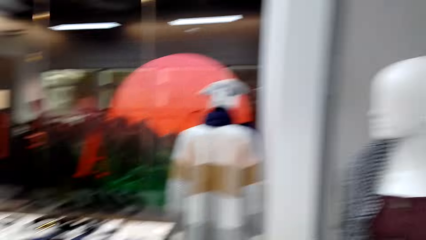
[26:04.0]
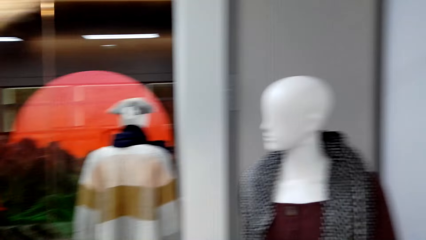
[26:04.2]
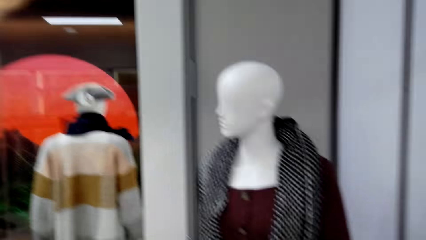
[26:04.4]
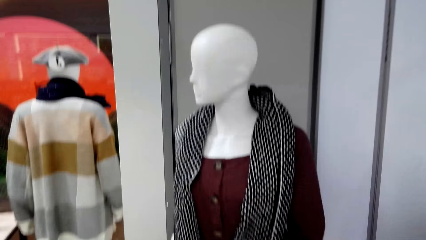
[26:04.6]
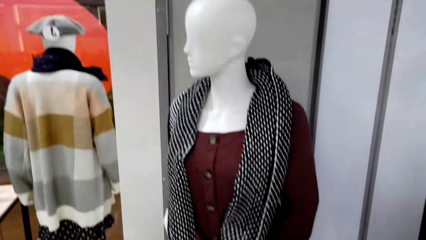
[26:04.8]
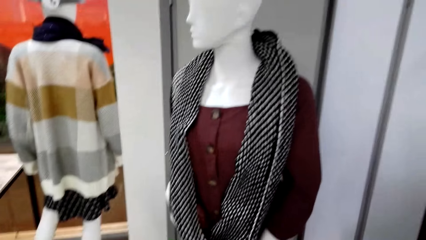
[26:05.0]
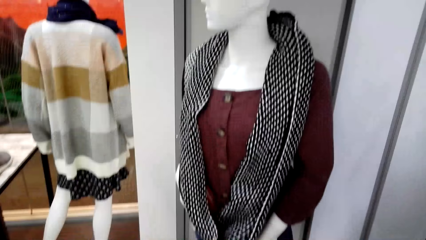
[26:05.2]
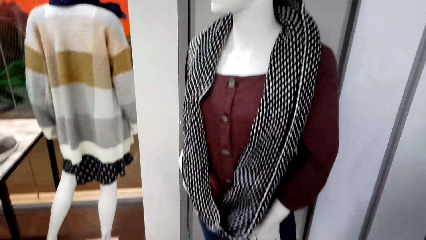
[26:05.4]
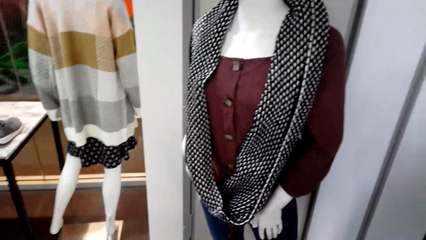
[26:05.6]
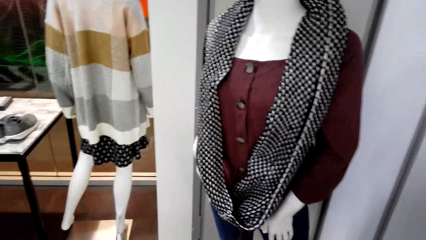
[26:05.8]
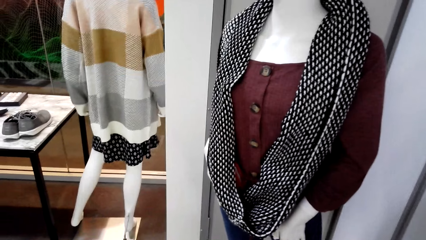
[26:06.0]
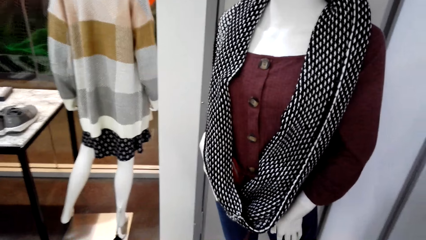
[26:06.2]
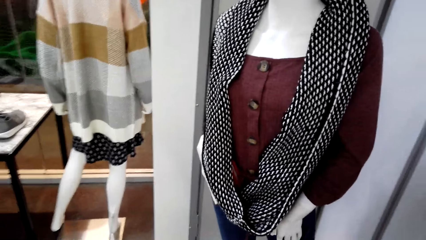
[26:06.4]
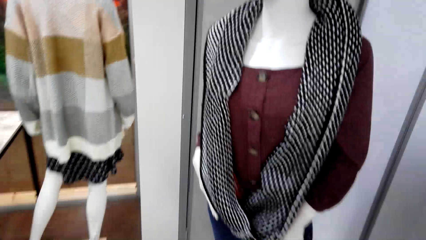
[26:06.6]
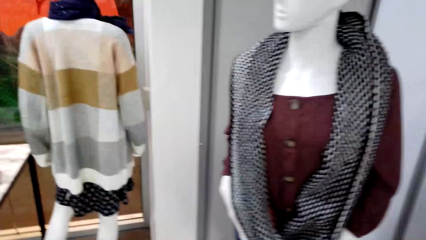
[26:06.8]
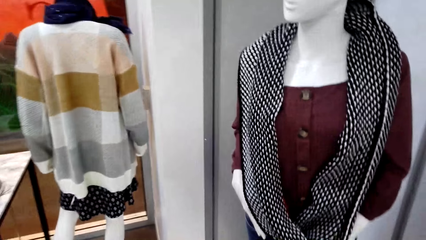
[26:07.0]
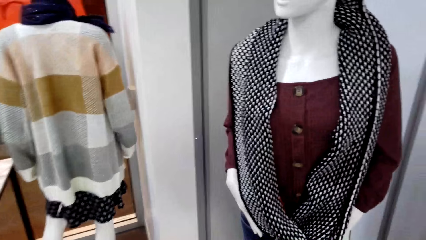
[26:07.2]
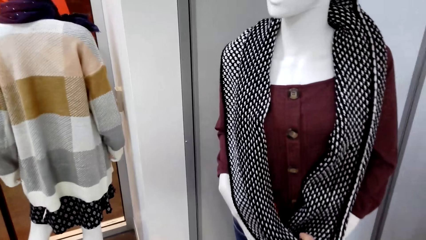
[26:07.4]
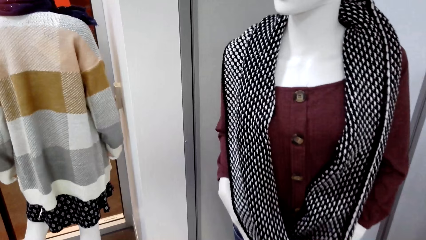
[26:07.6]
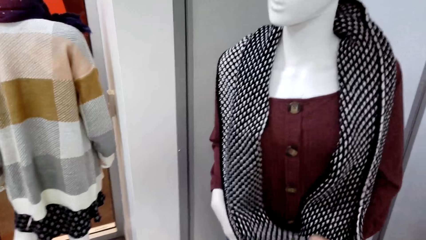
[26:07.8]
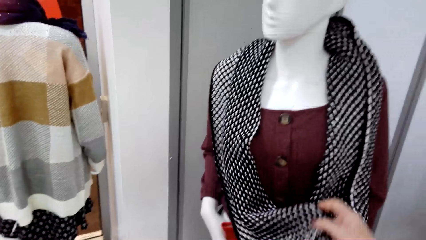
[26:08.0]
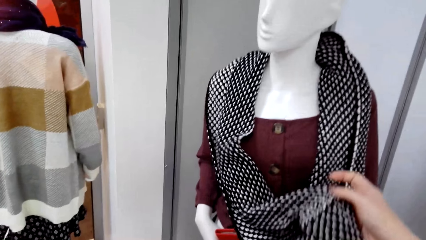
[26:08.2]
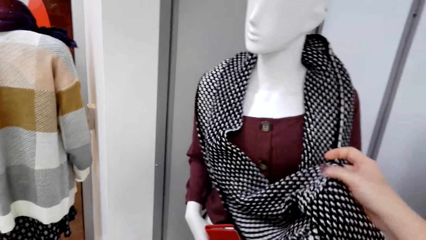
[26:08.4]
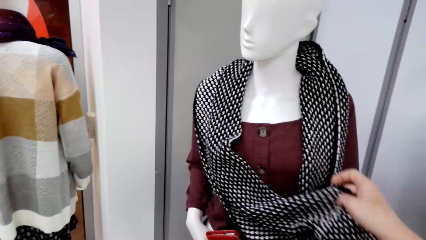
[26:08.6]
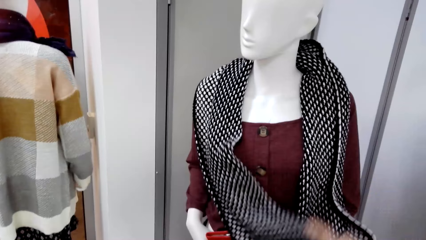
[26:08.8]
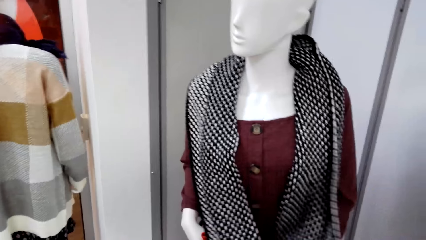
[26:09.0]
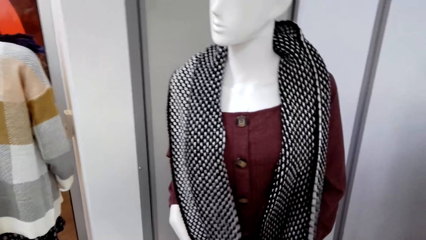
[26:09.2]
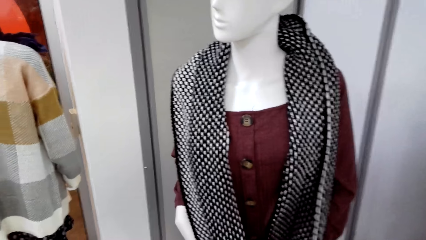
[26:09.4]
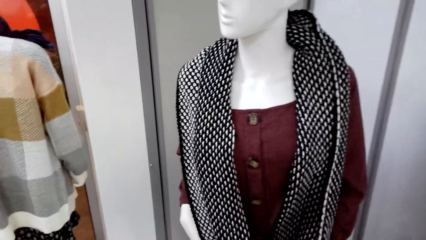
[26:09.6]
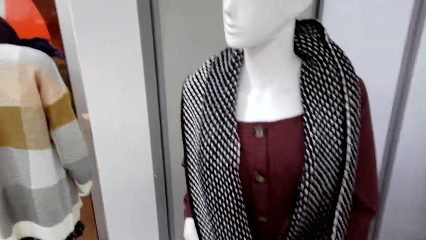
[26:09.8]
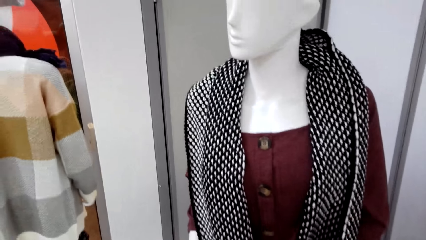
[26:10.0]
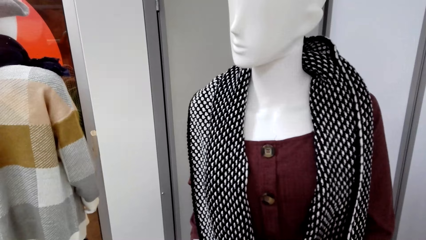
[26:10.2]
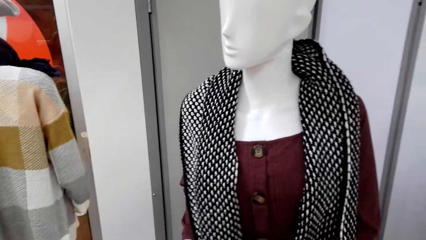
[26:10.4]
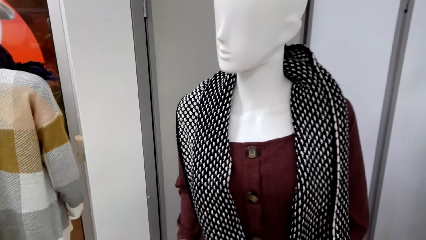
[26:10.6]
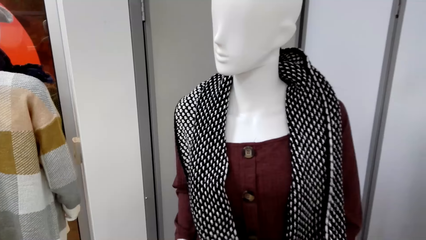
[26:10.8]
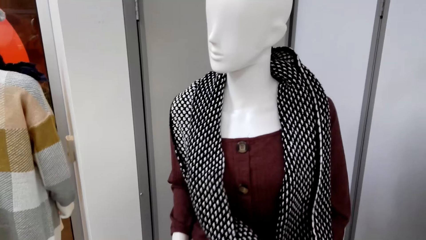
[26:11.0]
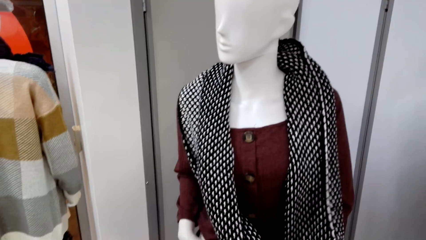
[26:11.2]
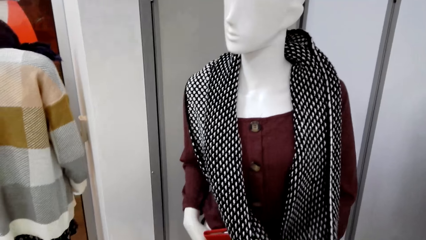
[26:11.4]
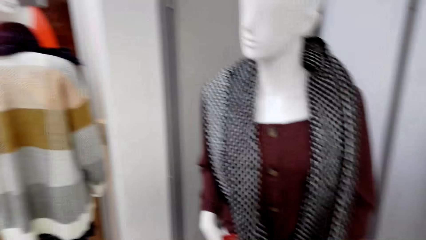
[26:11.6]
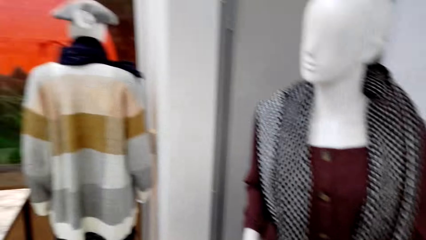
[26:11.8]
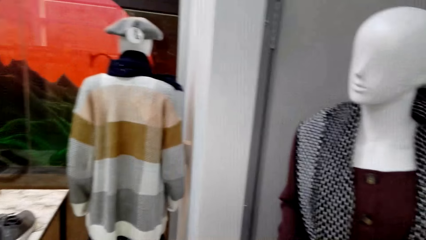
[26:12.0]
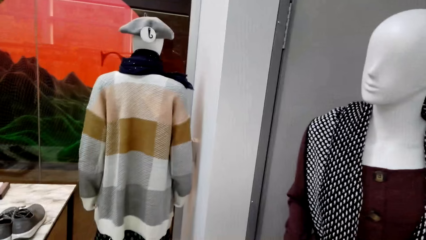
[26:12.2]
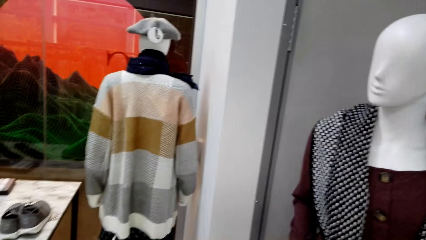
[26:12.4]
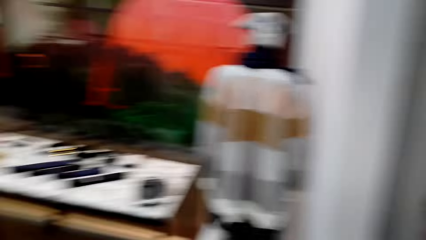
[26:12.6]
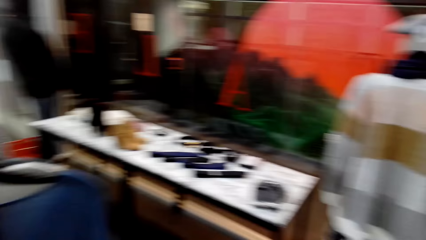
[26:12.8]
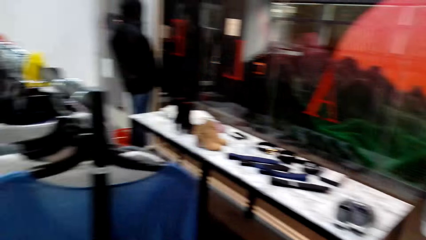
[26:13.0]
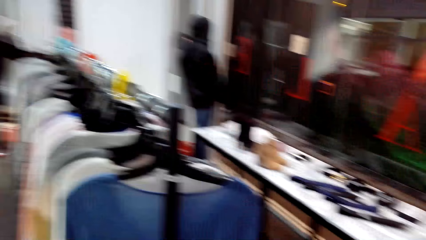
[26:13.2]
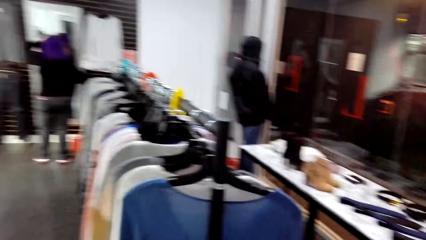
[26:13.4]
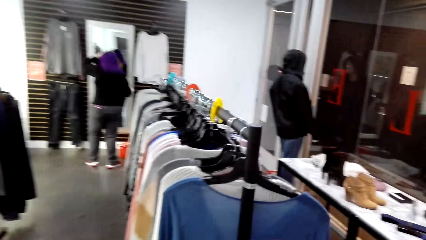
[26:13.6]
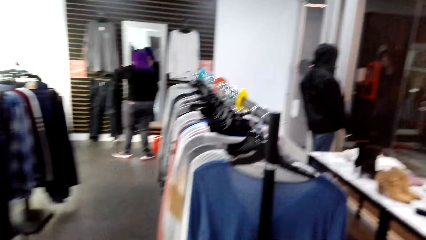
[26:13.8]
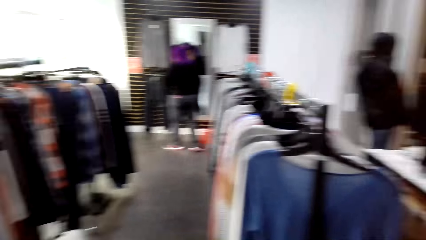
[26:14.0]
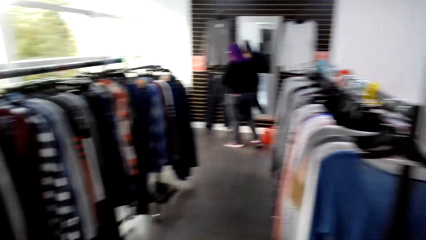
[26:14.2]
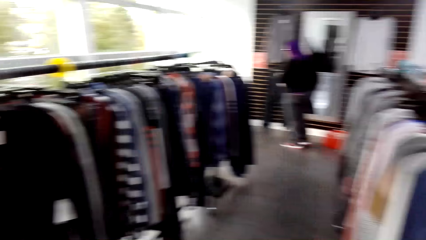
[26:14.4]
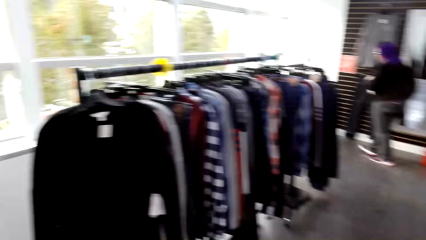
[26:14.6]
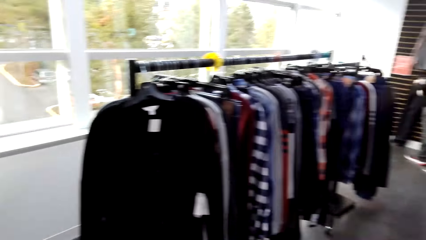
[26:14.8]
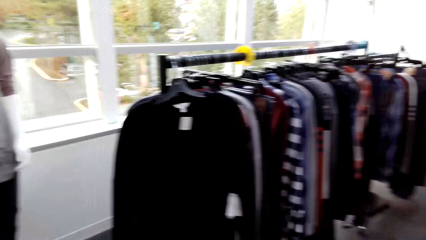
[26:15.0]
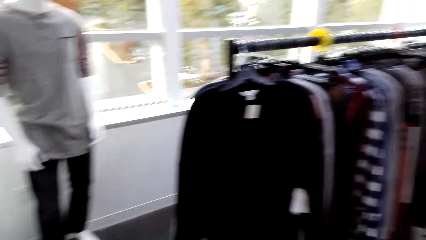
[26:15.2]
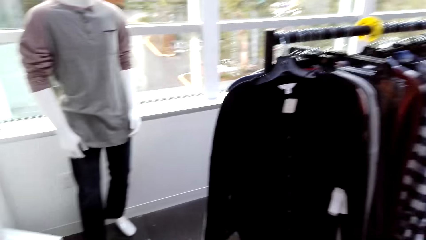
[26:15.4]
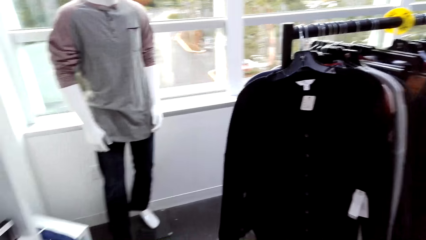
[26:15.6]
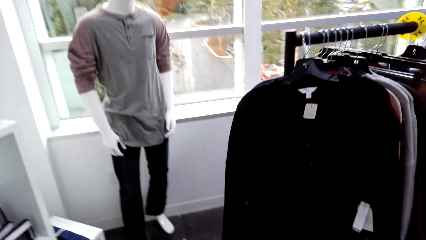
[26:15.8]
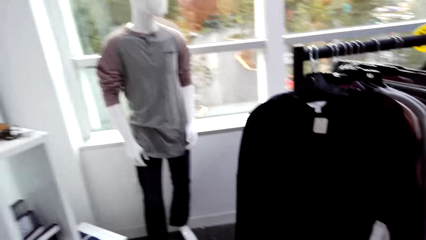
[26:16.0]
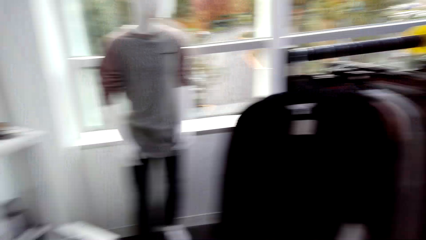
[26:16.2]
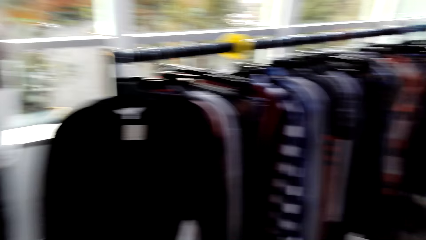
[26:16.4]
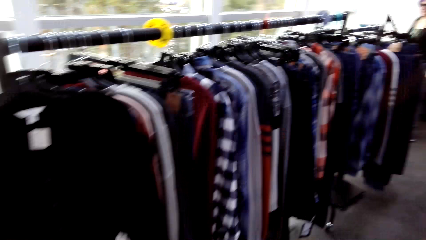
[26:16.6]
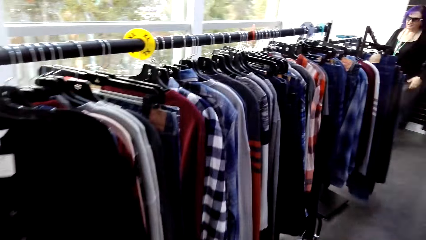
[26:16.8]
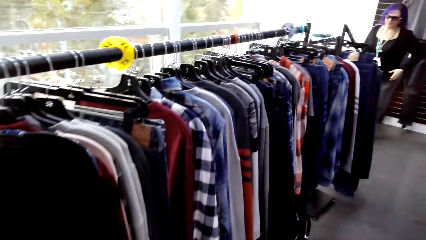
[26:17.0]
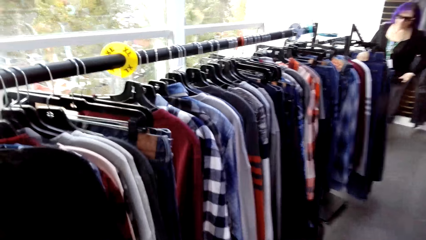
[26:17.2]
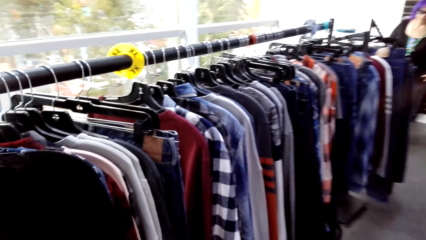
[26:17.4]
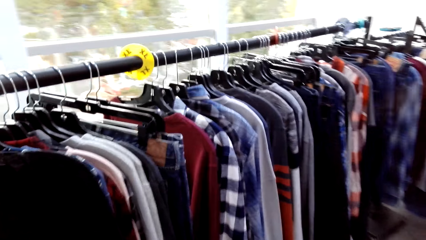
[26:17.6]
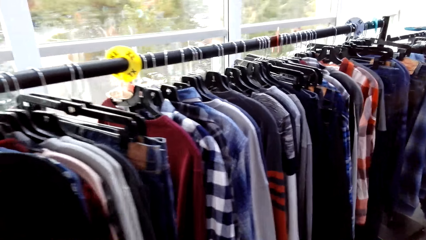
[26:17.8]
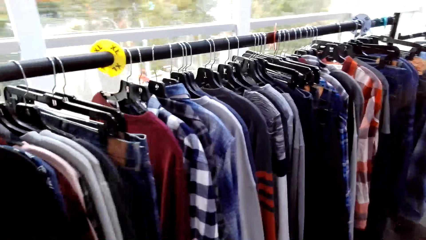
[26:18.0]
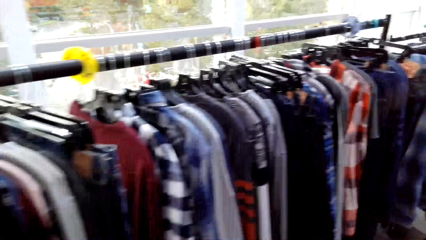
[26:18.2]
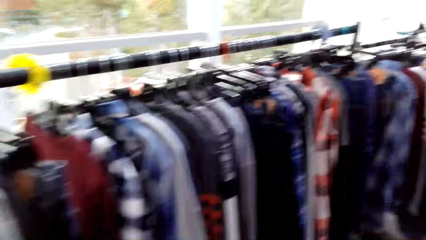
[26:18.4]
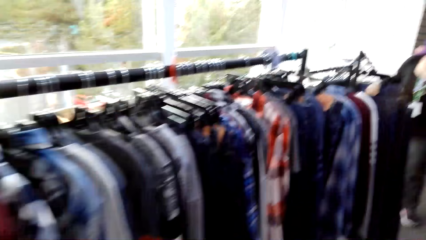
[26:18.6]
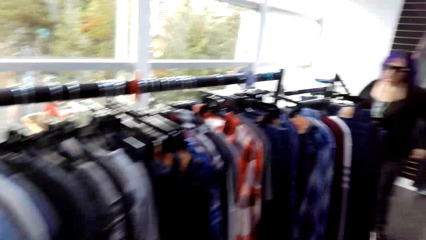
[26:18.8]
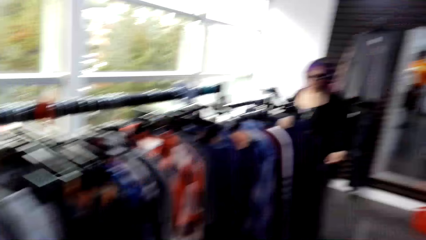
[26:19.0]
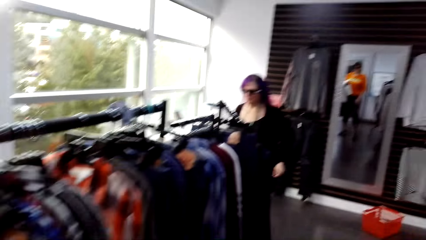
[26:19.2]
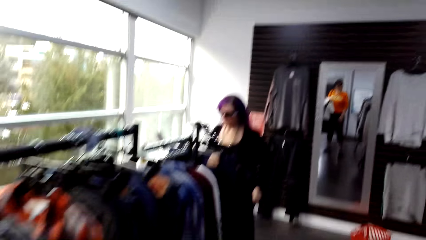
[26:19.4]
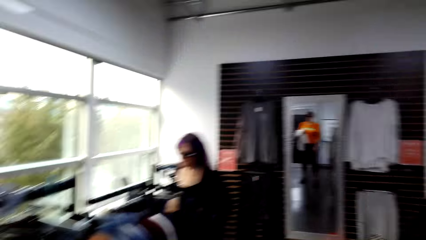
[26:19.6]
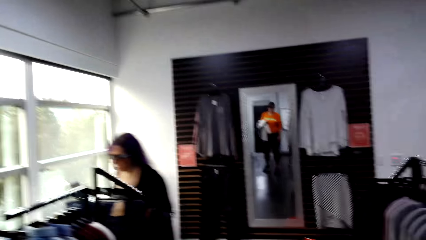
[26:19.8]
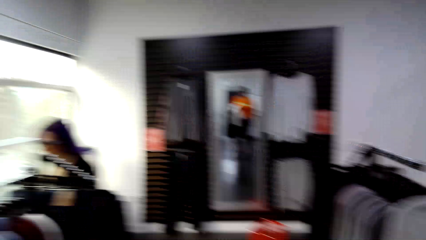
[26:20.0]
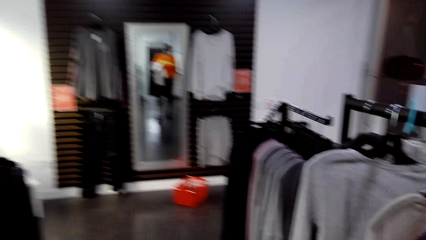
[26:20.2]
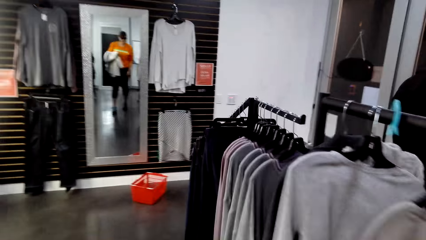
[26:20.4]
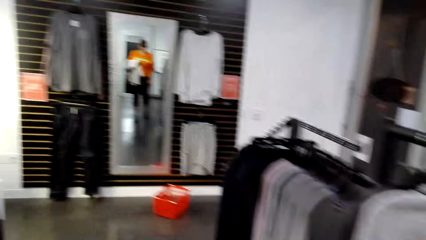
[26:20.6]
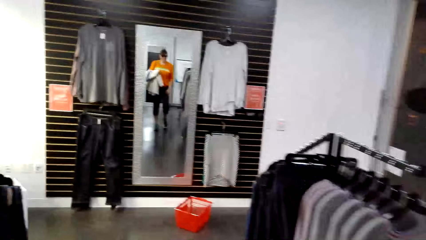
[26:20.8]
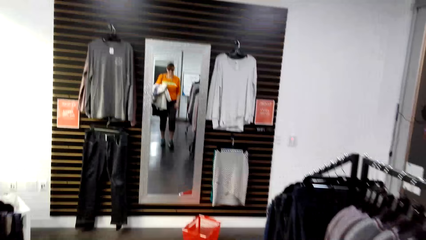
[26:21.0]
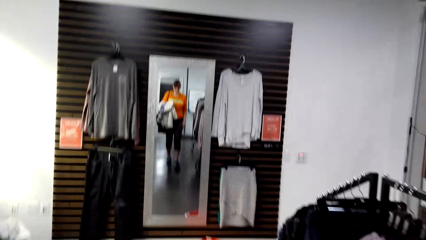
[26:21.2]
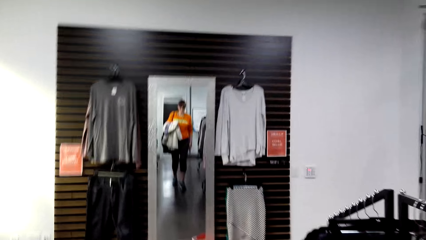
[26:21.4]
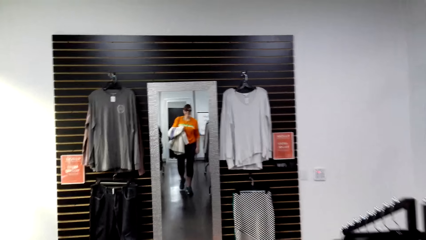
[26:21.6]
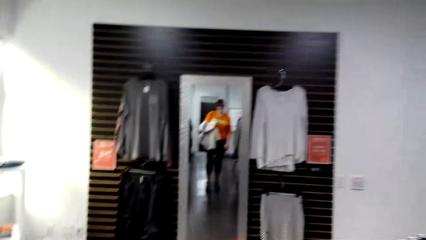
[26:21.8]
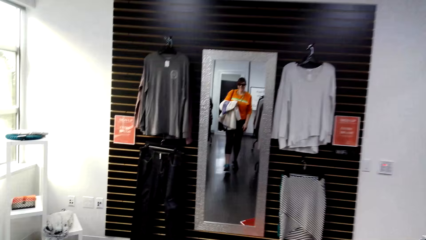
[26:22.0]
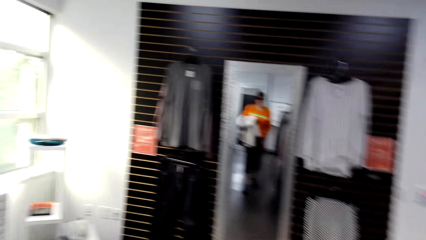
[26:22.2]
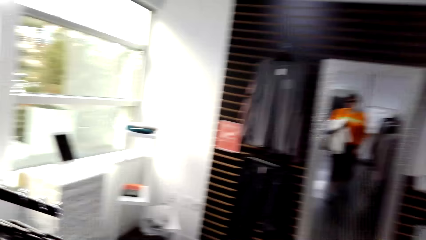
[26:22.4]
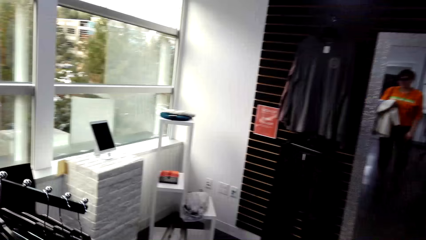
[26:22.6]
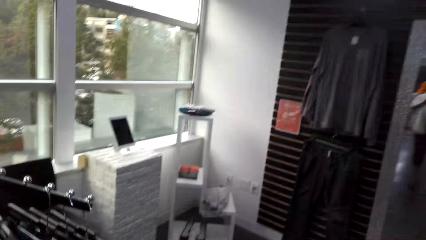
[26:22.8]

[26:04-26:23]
The camera wearer lifts a cloth. They move around. They touch a scarf. A lady looks in the mirror and moves around. The camera wearer walks around the room.
